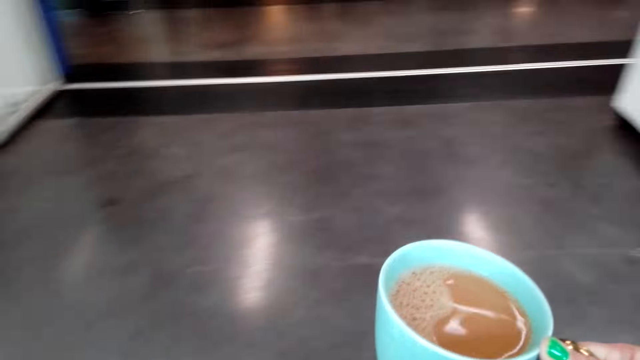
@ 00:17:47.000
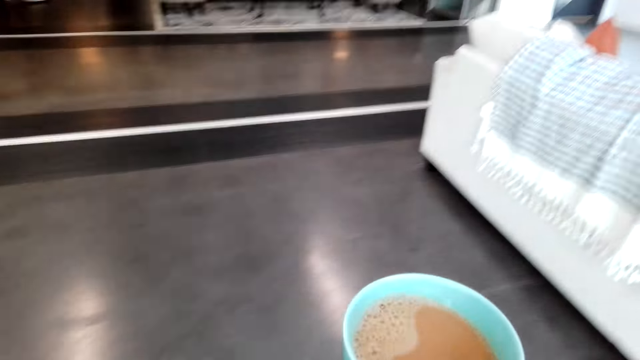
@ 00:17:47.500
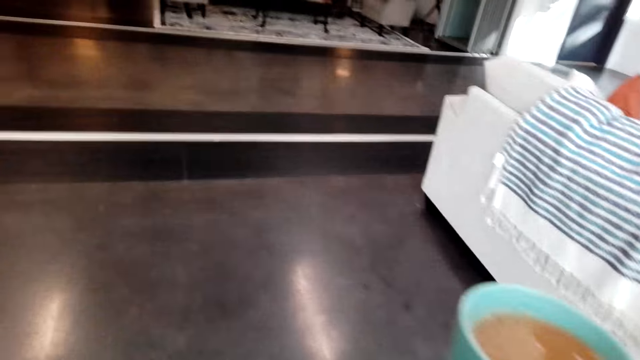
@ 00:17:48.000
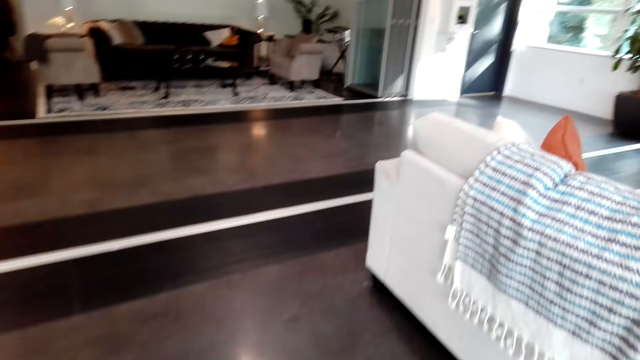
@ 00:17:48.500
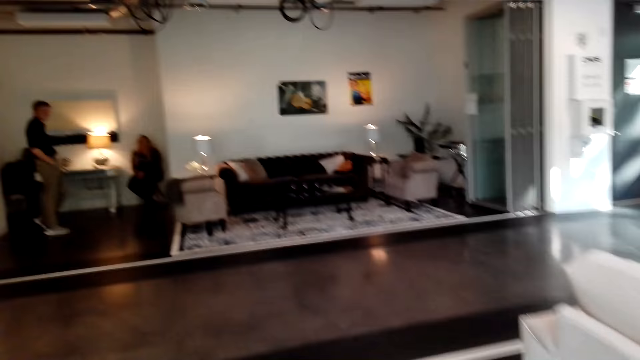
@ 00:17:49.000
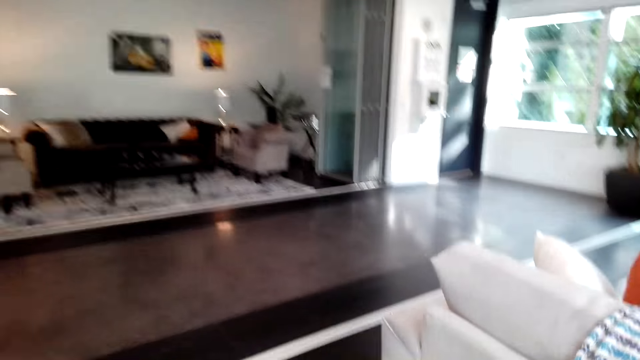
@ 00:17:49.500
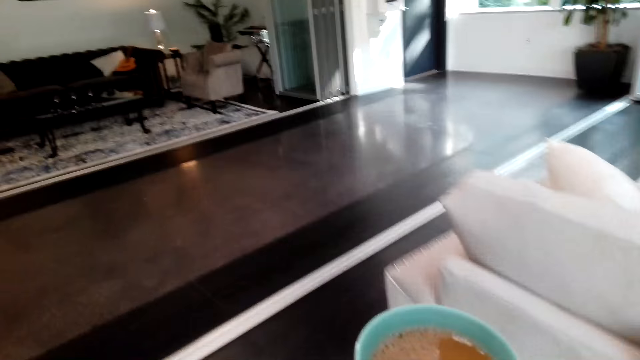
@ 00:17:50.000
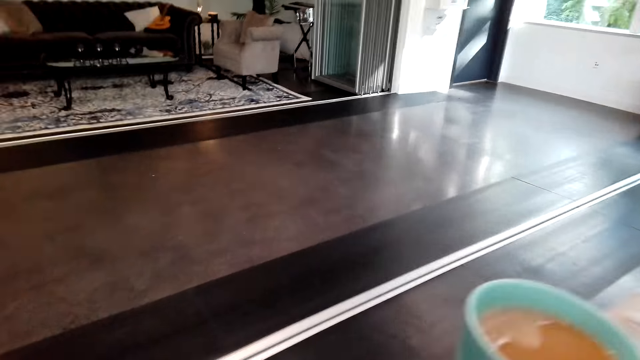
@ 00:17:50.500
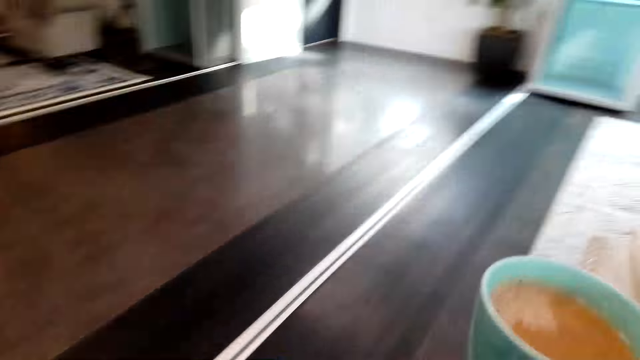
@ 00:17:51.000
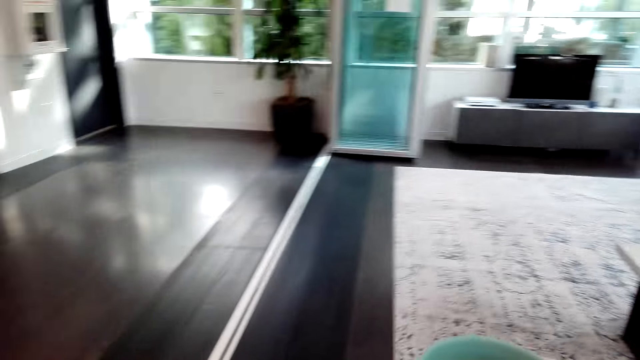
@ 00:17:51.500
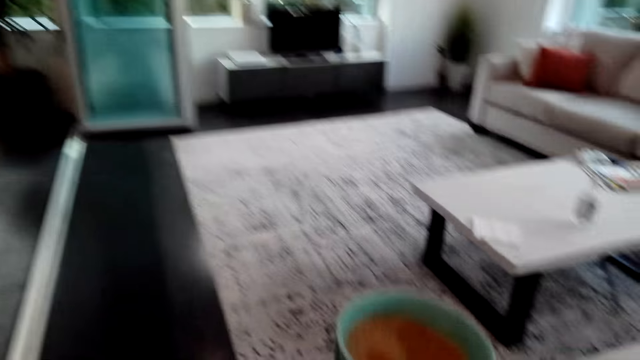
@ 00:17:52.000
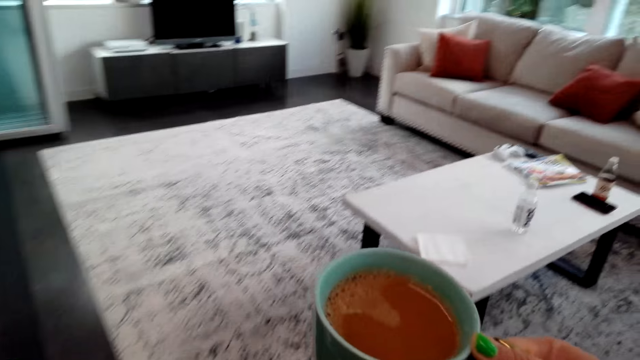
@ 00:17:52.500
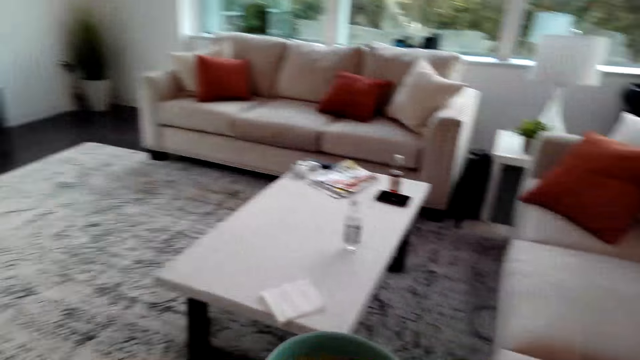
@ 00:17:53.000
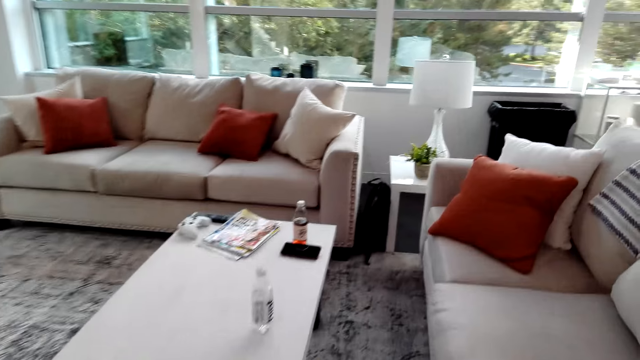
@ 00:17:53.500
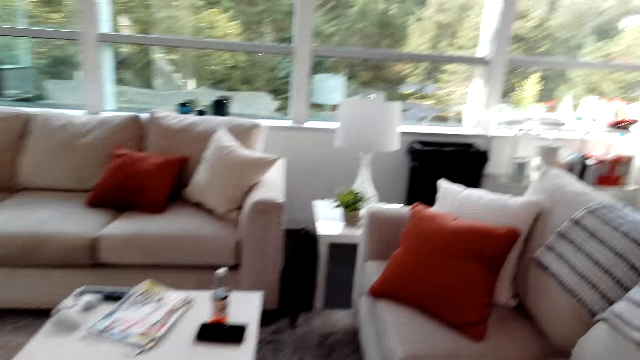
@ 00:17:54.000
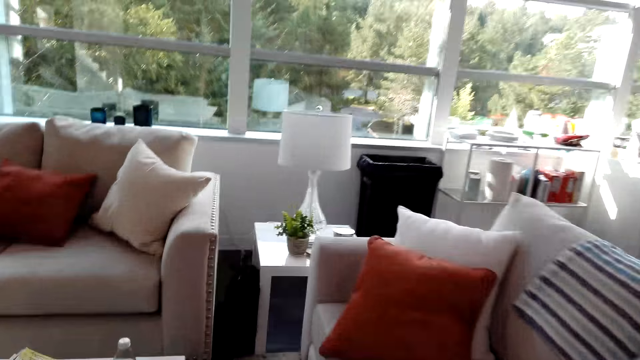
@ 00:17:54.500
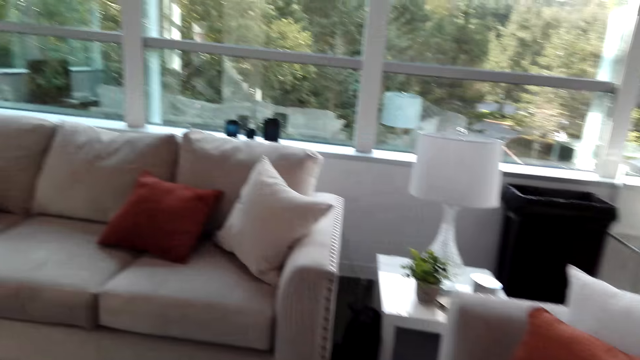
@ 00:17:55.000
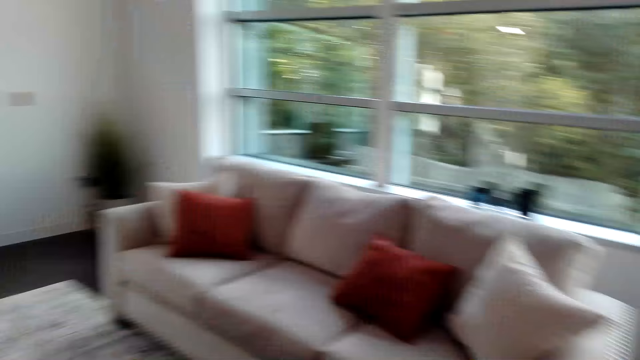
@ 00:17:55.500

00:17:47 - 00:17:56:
A lady walks toward the couch. The camera wearer walks around the room. They talk to the lady.

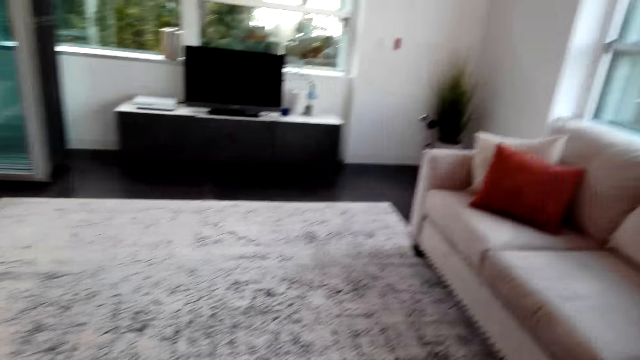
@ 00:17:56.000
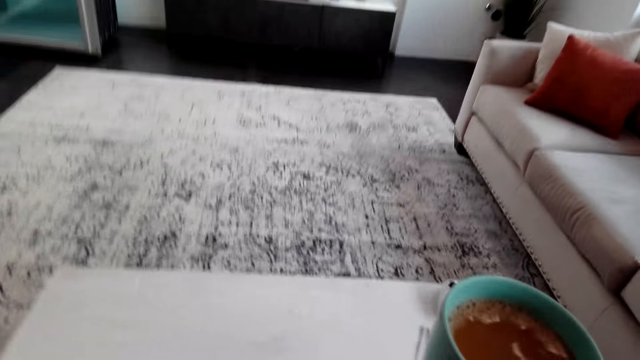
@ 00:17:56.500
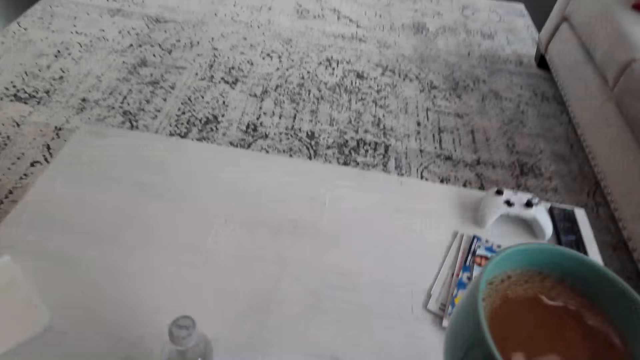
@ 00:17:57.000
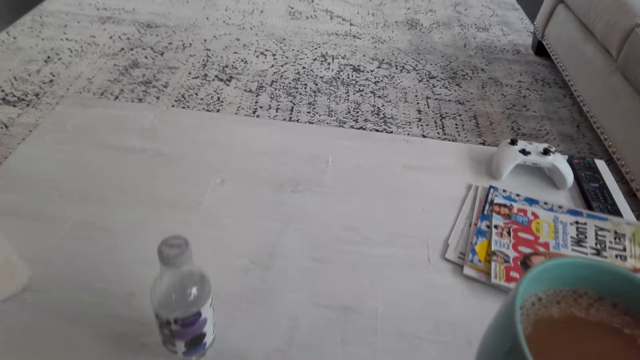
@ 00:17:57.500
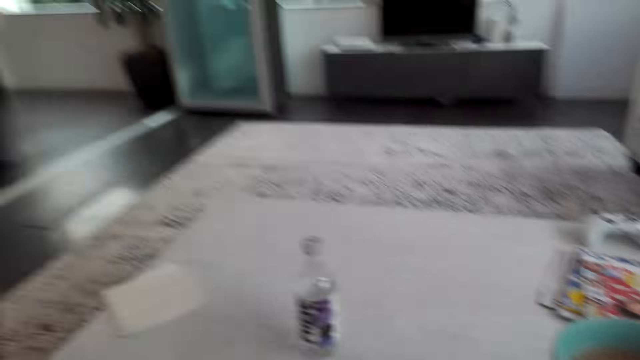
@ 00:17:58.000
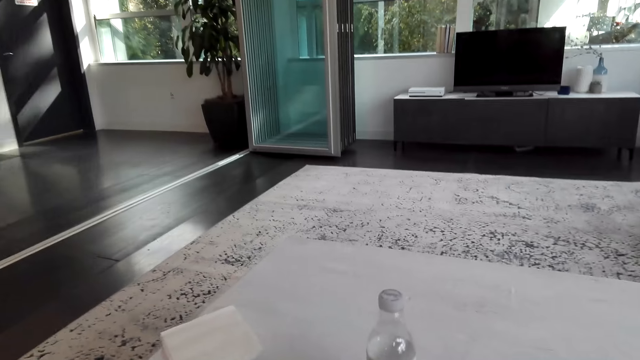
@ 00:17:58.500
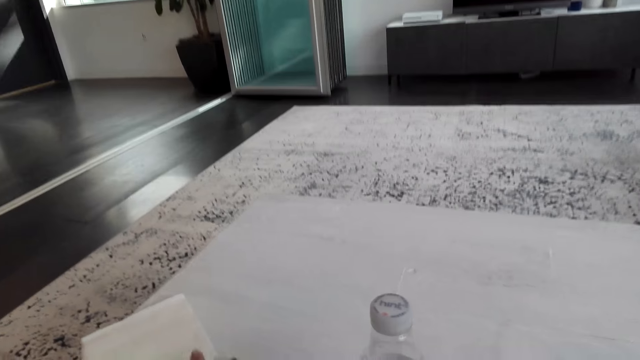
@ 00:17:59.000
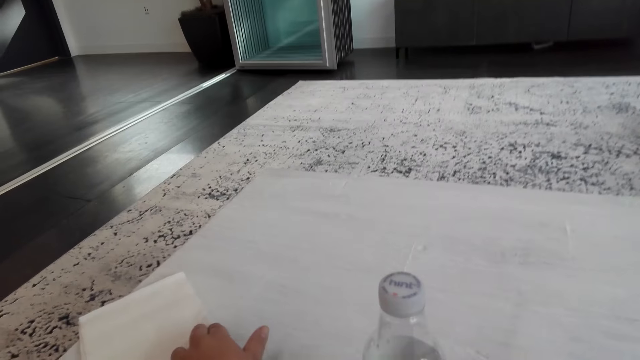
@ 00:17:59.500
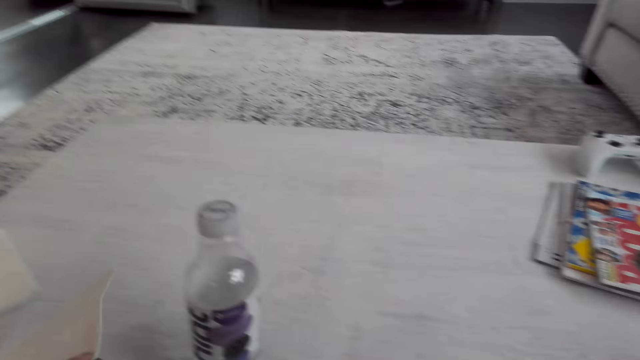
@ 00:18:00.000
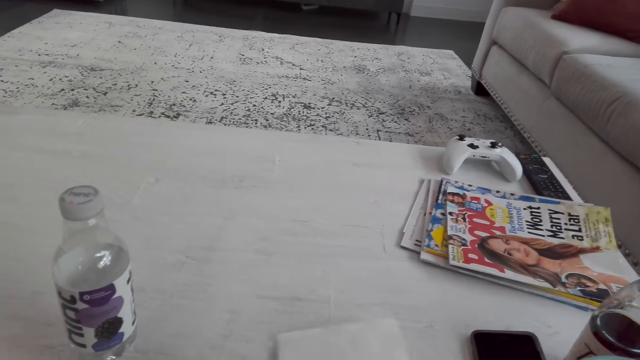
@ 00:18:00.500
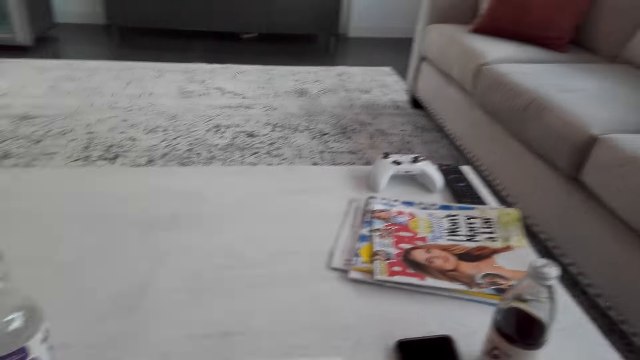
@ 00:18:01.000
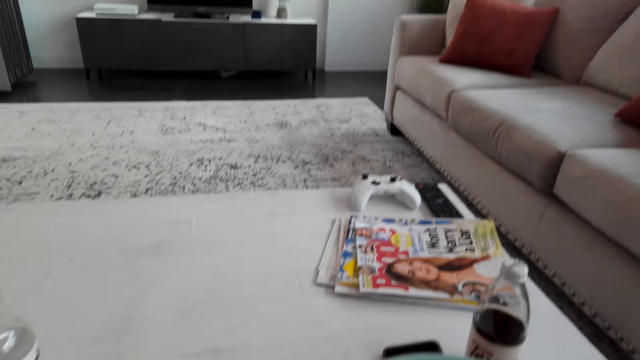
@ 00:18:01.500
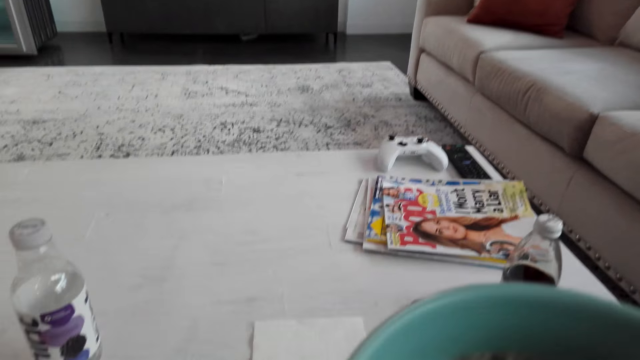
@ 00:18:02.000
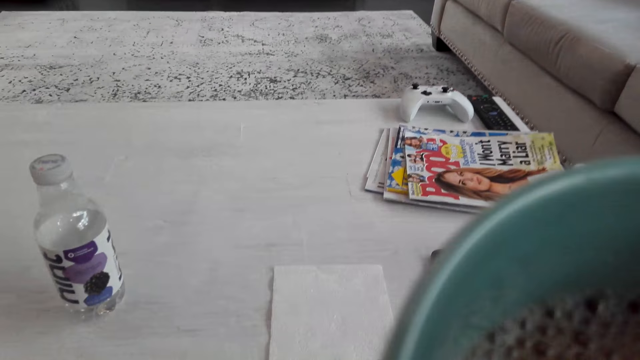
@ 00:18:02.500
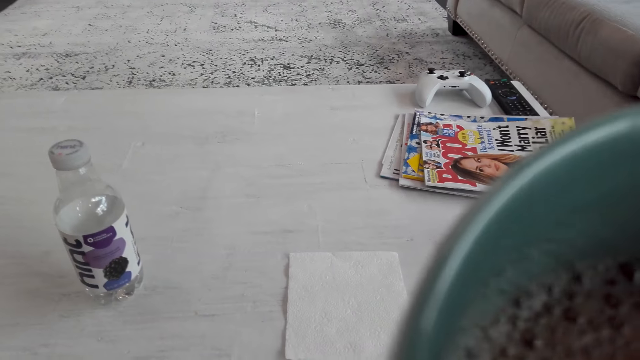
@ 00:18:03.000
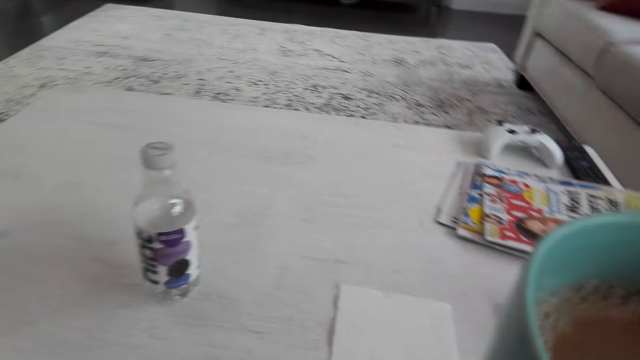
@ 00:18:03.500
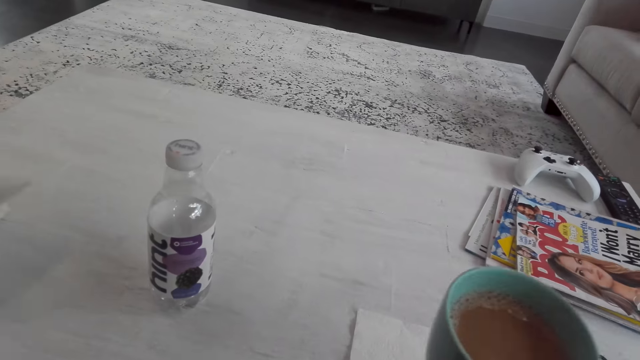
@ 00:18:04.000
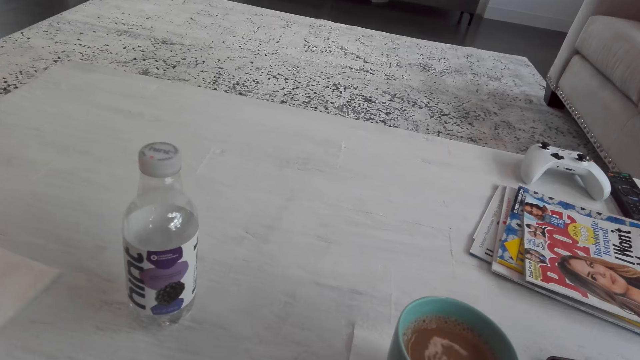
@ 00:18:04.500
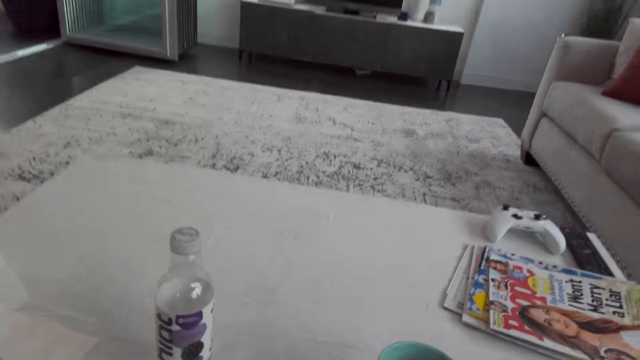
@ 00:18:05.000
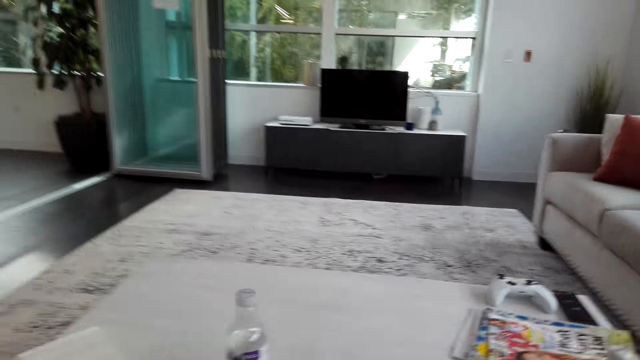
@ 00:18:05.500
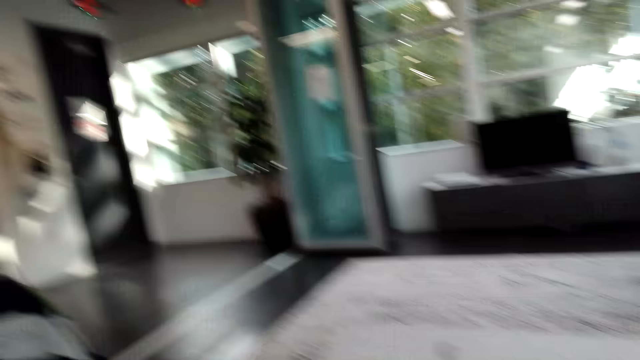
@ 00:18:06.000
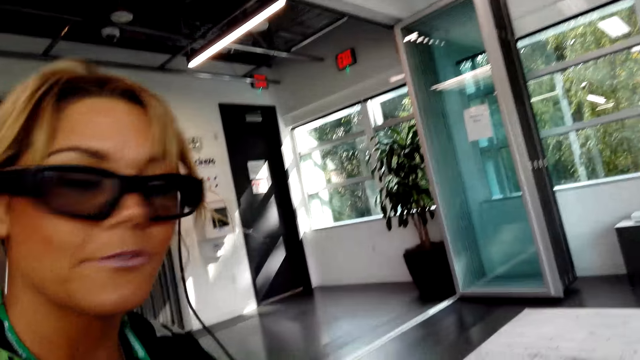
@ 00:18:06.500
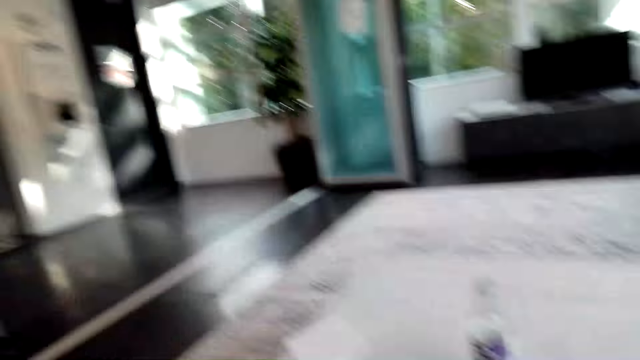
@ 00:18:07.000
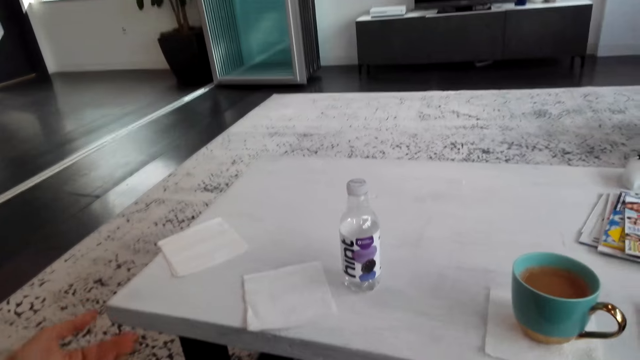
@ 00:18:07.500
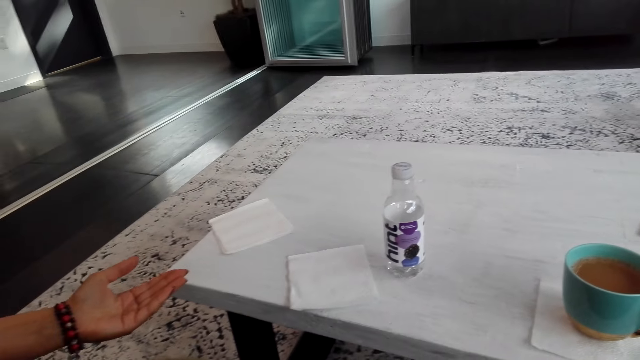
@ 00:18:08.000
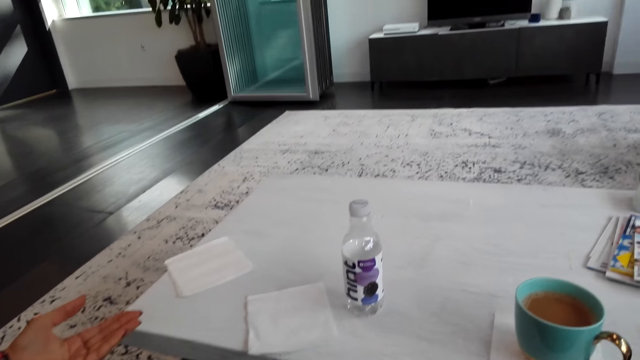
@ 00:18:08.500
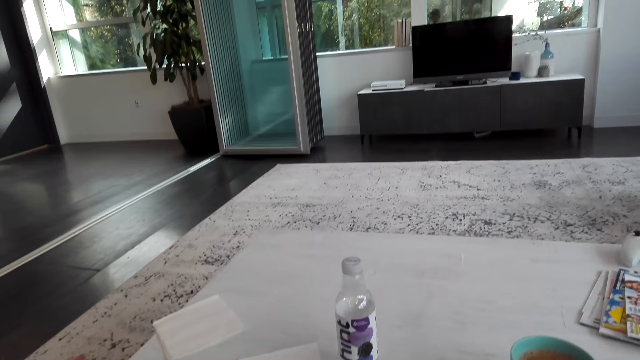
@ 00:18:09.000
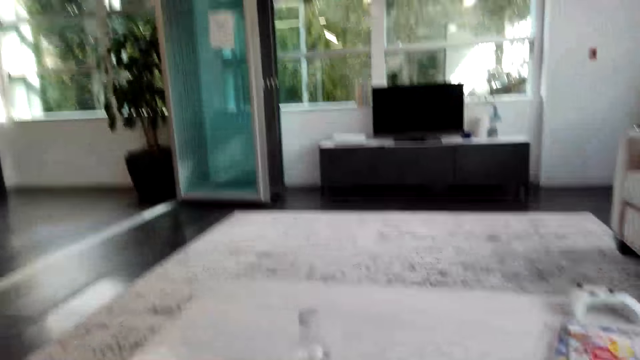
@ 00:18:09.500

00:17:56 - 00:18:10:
The lady sits on the couch. The camera wearer picks up a tissue paper from the table. They place the tissue paper on the table. They sip a cup of coffee. They put the cup of coffee on the table. The lady talks to the camera wearer.
